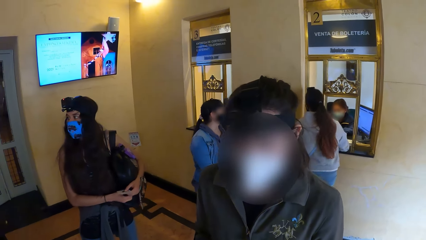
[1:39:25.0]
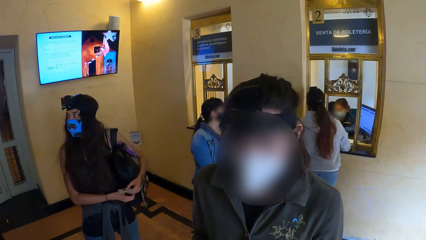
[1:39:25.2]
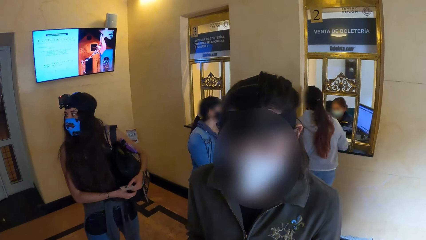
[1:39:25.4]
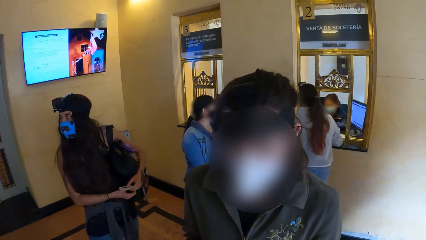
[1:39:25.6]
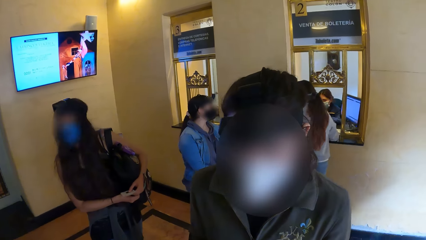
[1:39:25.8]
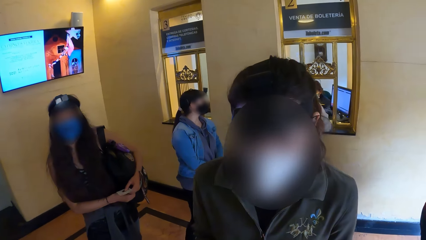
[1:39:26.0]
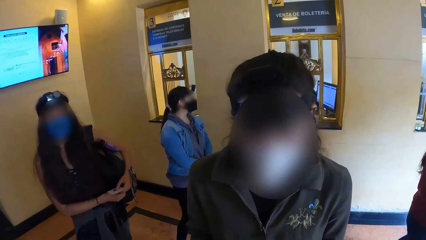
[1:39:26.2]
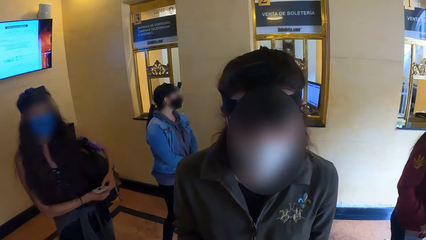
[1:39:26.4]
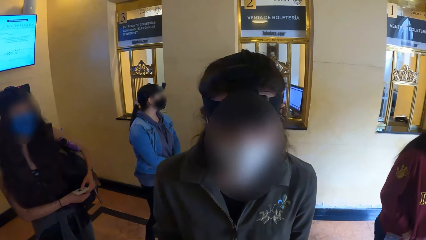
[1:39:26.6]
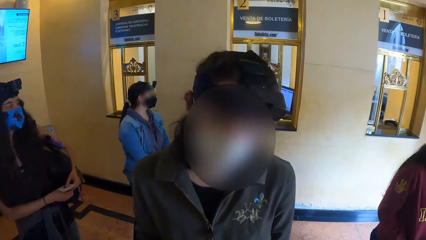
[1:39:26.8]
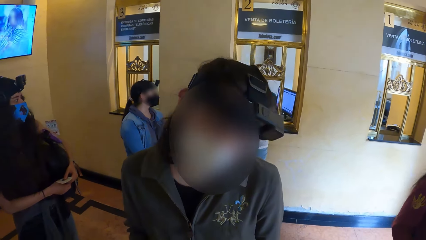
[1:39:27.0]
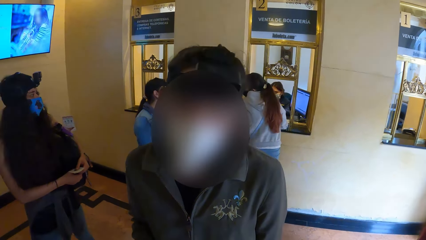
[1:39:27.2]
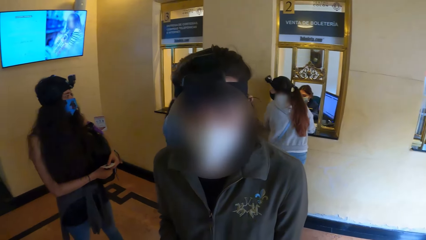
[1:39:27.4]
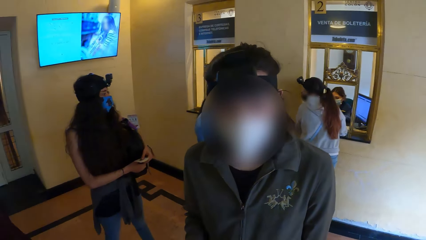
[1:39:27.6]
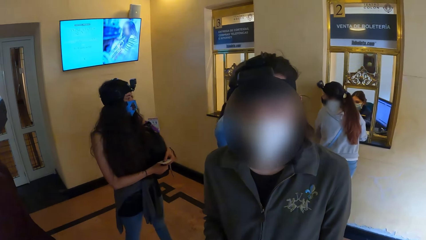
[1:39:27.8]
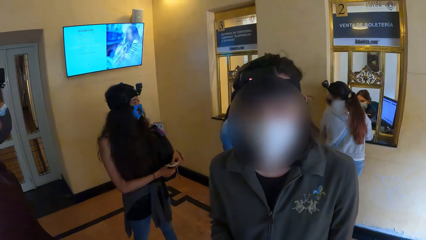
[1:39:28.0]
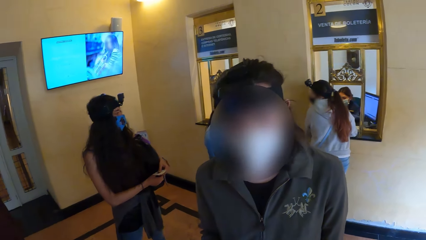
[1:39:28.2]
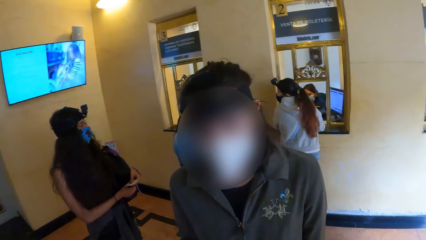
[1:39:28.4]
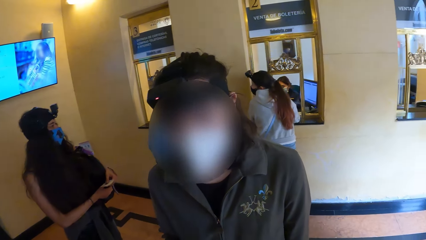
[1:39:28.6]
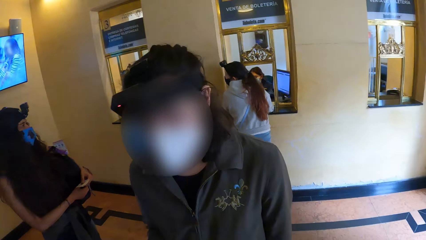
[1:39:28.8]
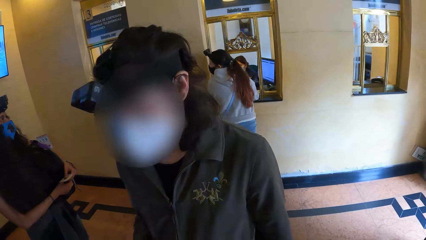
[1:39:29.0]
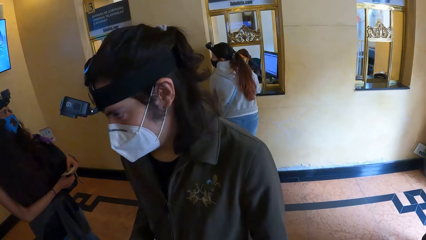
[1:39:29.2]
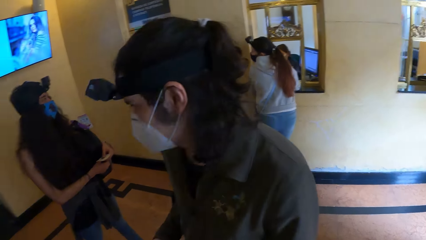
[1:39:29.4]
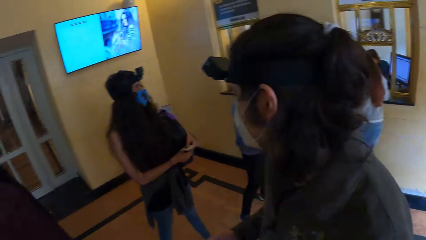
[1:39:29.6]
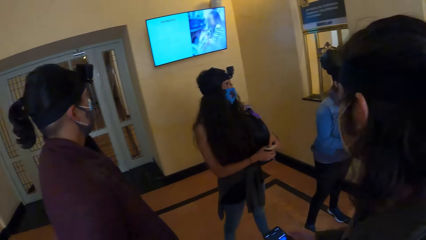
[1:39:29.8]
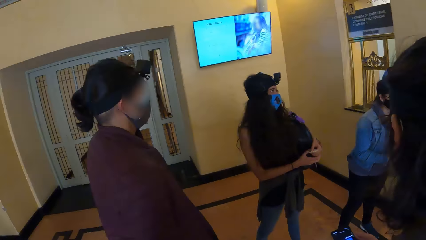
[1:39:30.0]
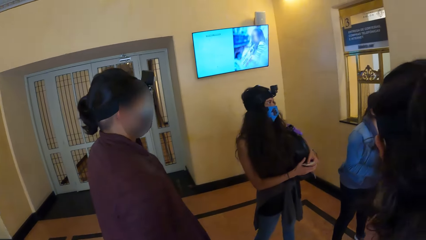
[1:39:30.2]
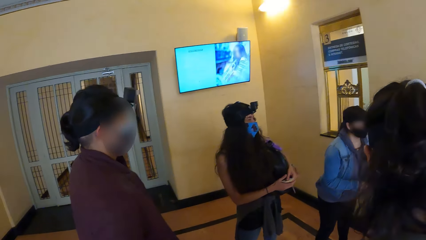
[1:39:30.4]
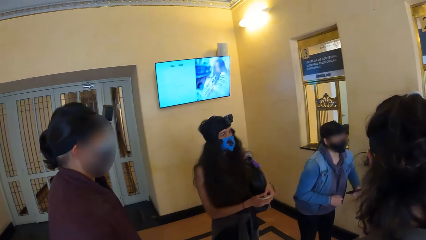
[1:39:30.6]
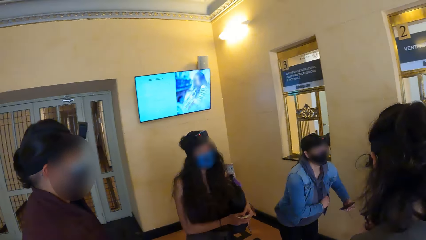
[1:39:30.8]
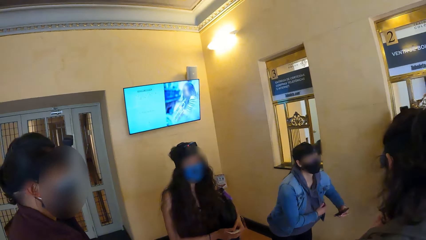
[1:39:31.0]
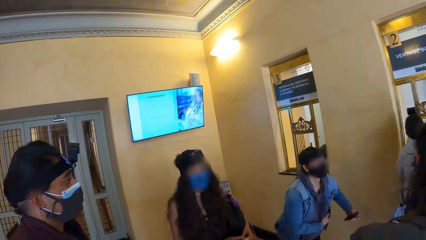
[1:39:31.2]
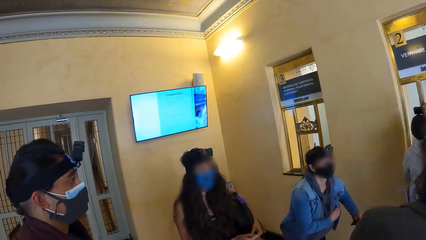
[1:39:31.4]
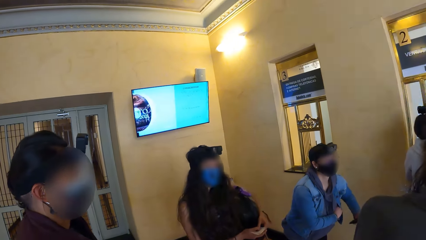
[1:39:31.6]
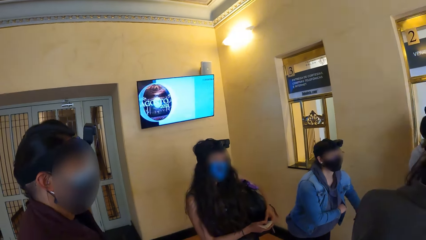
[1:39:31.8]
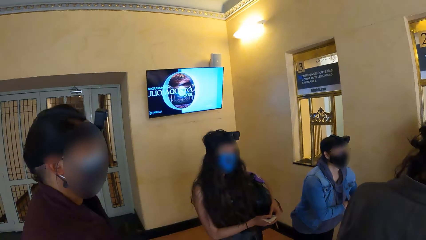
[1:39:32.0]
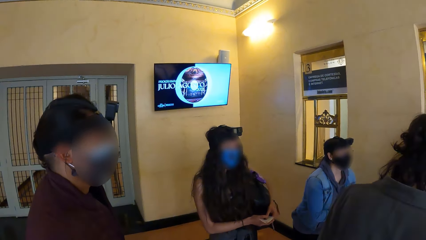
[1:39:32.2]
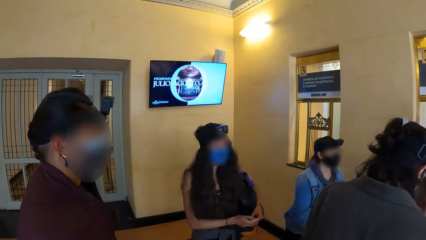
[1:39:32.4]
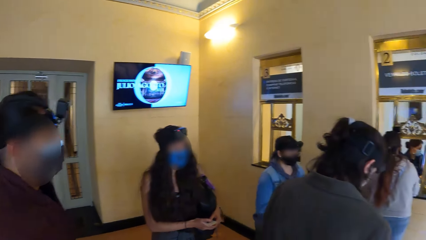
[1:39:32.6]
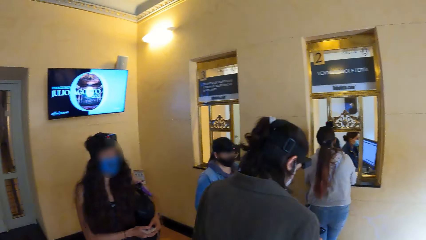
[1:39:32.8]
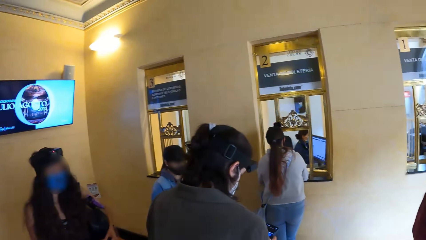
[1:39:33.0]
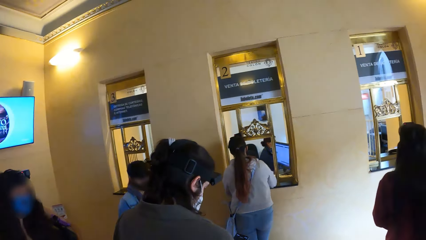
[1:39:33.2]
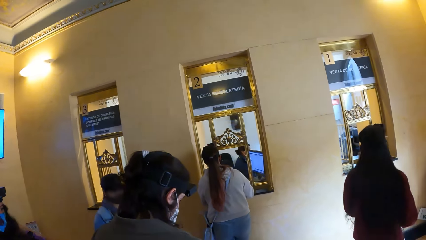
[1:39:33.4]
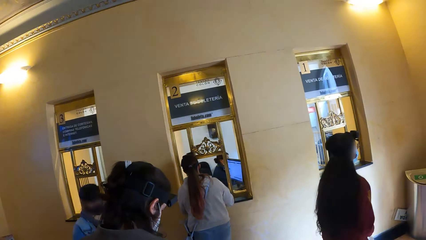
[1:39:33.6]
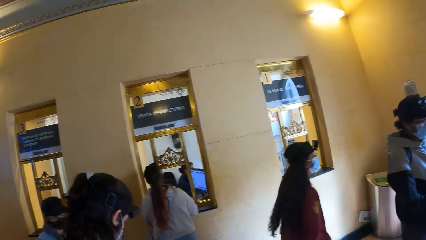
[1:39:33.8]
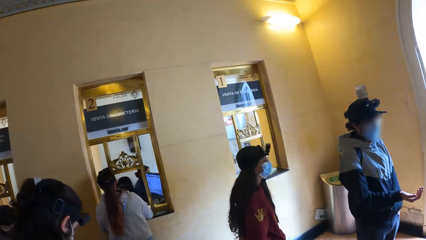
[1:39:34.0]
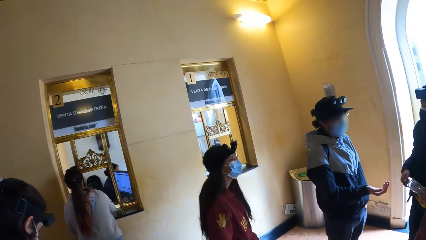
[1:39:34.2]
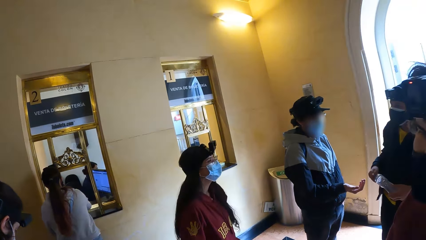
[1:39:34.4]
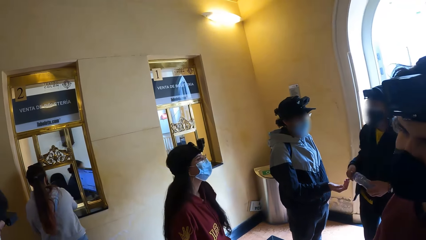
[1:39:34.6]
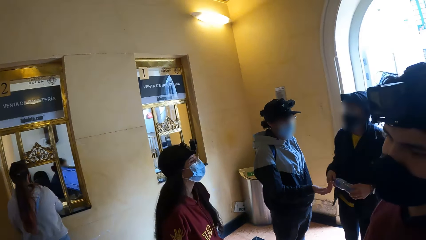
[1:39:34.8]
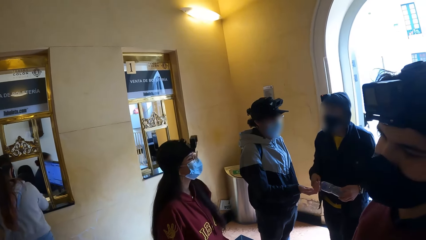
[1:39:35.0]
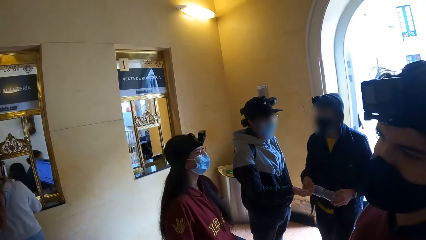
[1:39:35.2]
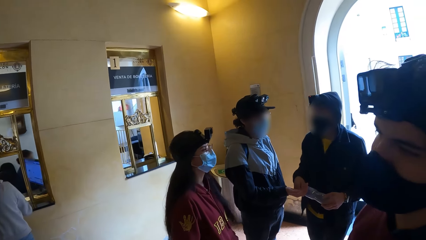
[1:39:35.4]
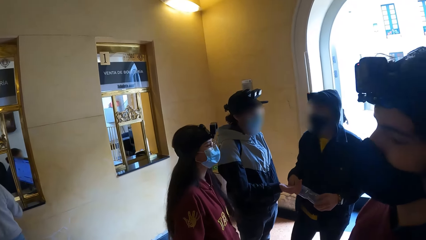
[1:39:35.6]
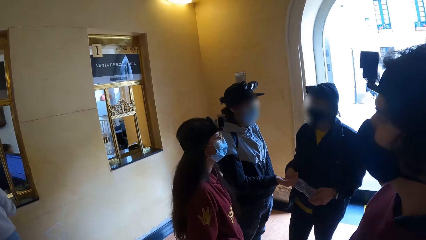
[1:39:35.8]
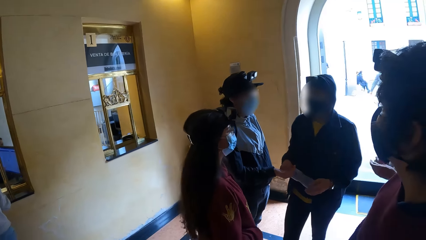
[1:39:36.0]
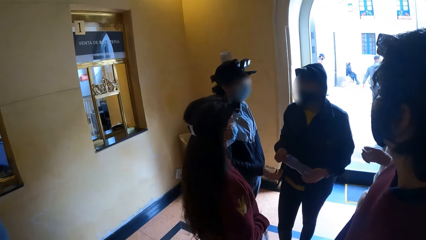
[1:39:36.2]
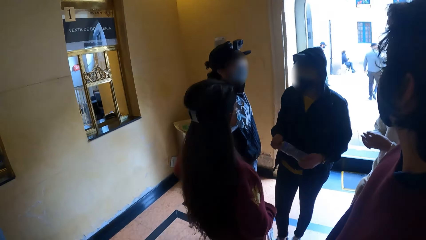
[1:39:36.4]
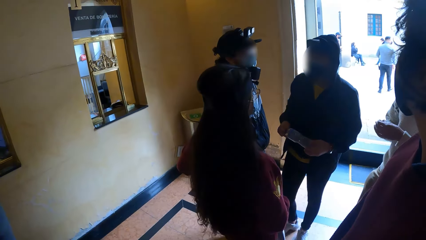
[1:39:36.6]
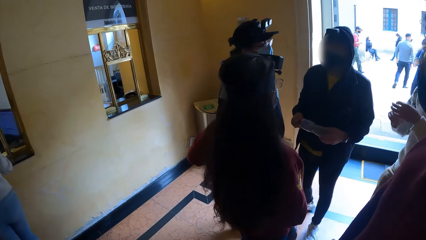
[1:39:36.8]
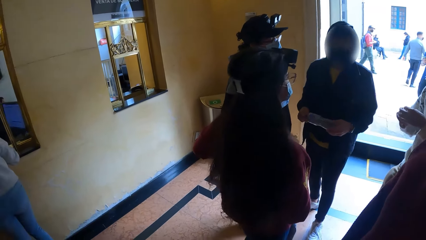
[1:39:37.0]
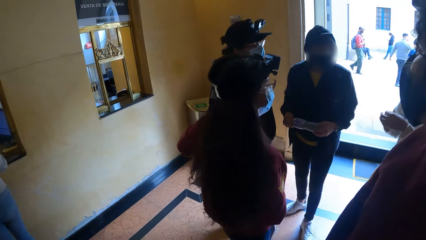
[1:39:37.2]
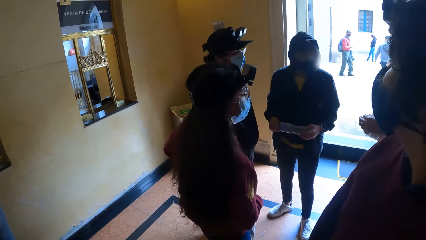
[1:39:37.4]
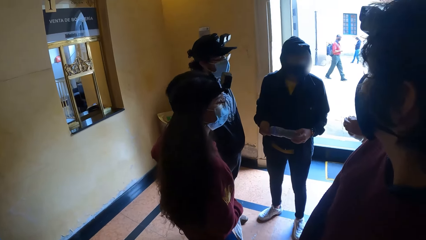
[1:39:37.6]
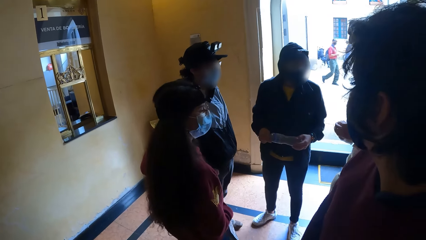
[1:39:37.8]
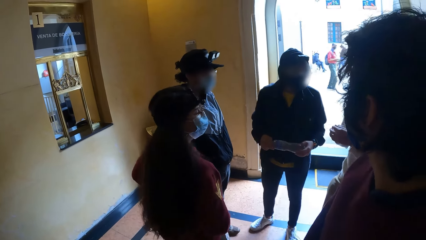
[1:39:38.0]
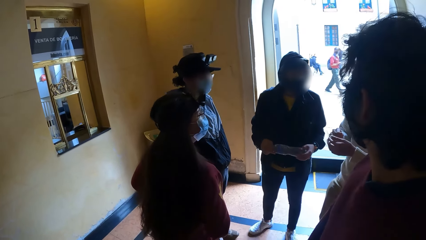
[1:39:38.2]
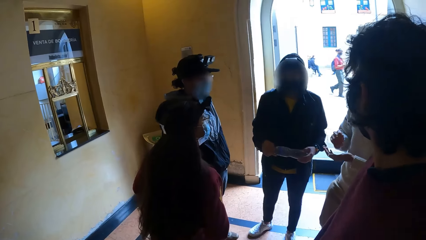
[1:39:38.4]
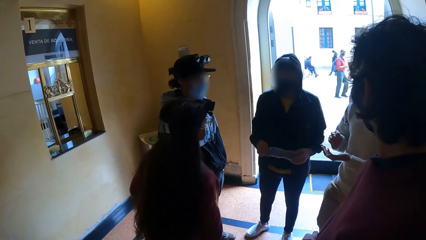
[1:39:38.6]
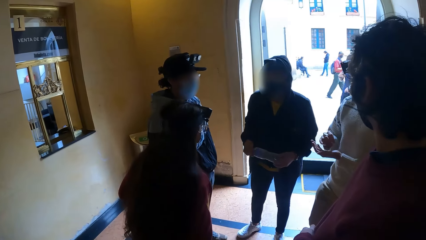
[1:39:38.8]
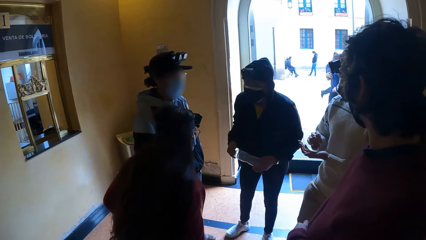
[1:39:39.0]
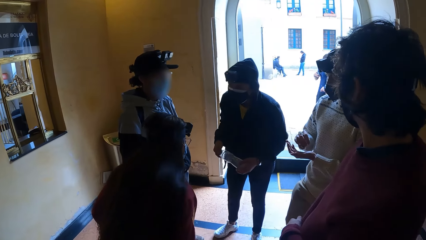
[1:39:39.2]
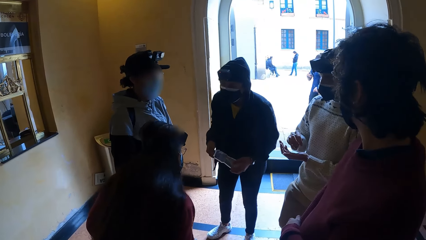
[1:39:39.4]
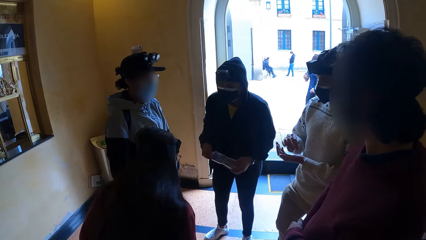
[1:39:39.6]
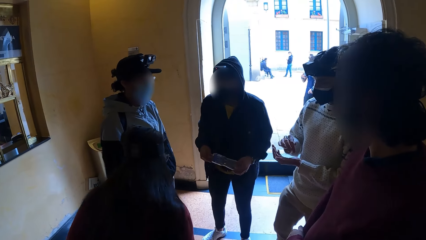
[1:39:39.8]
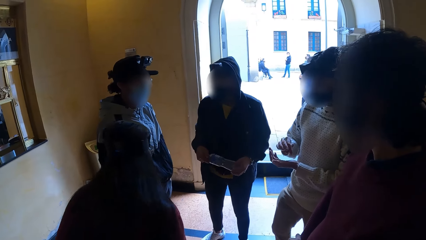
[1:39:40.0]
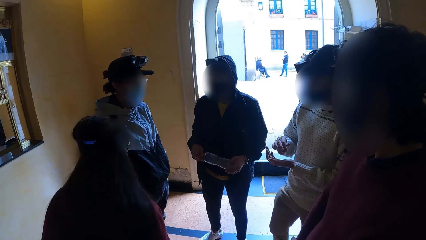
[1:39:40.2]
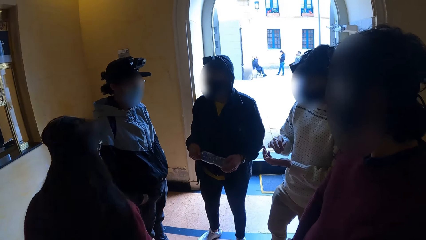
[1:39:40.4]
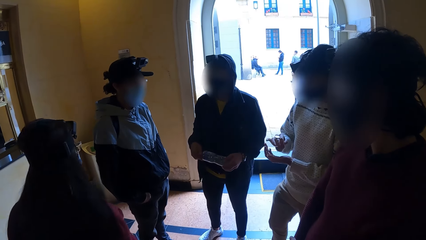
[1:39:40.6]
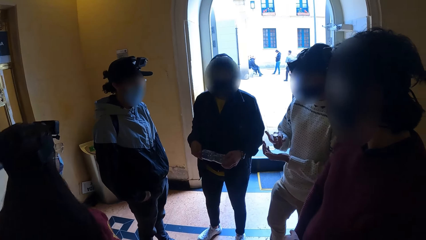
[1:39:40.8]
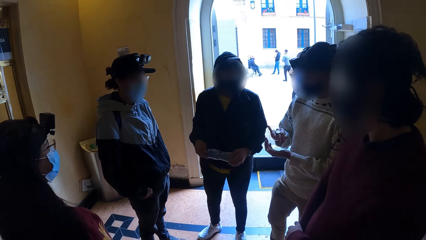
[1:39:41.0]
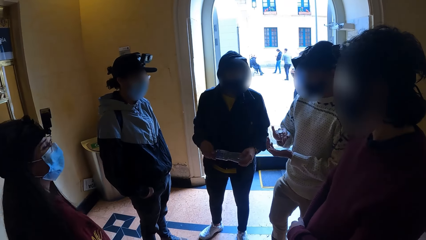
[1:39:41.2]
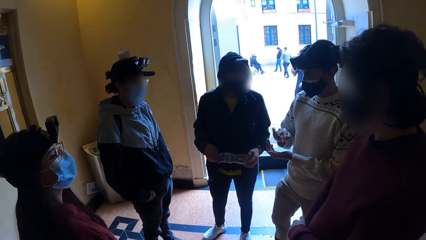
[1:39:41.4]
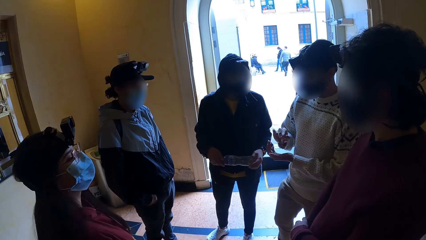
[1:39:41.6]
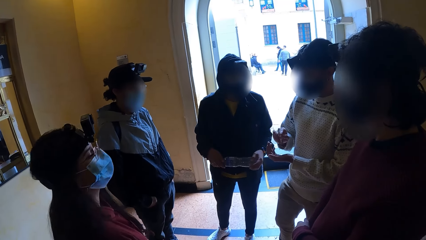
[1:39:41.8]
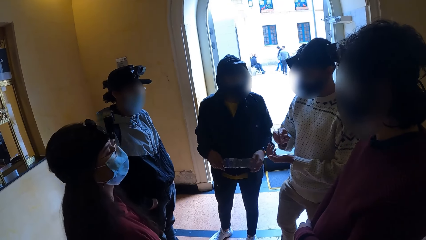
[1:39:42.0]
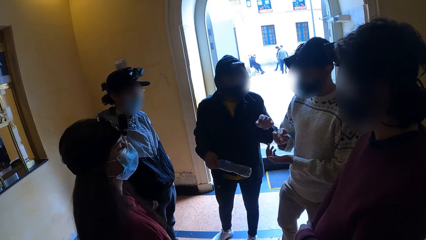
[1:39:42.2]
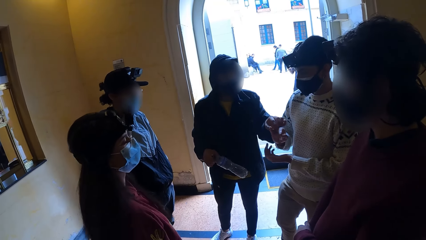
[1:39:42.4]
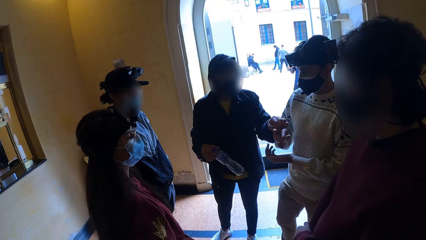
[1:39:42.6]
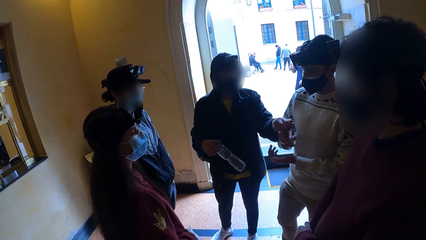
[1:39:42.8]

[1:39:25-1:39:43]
A man looks at the camera wearer. The camera wearer looks around the room. The man stands beside the camera wearer. The camera wearer looks at a woman. The woman holds a bottle of water with both hands.
